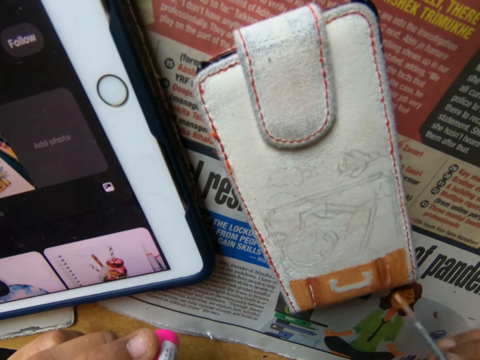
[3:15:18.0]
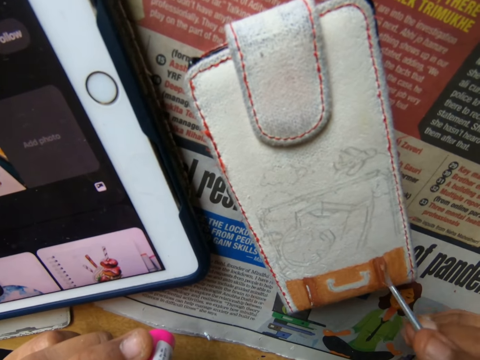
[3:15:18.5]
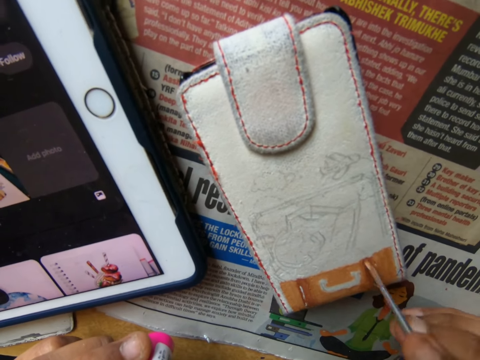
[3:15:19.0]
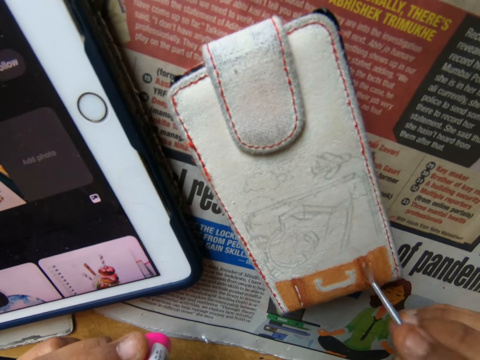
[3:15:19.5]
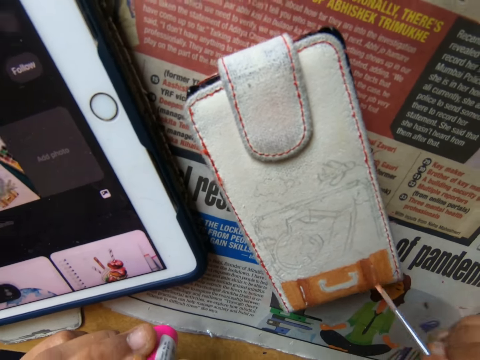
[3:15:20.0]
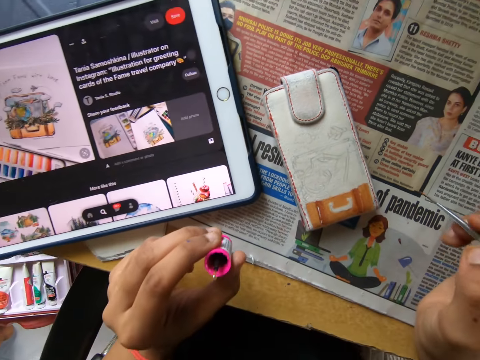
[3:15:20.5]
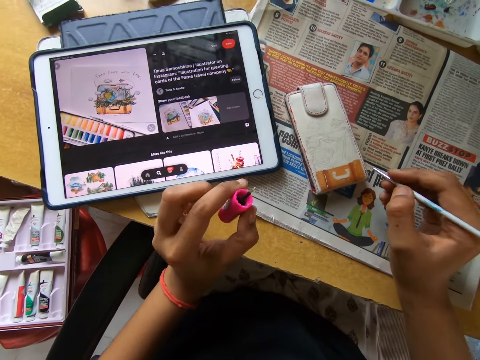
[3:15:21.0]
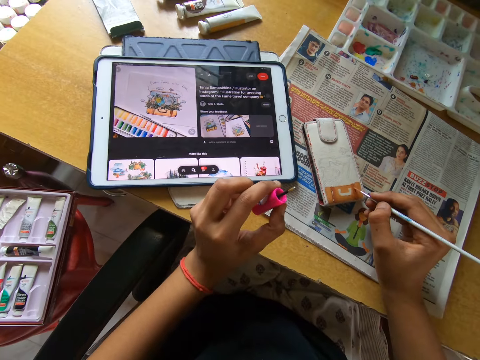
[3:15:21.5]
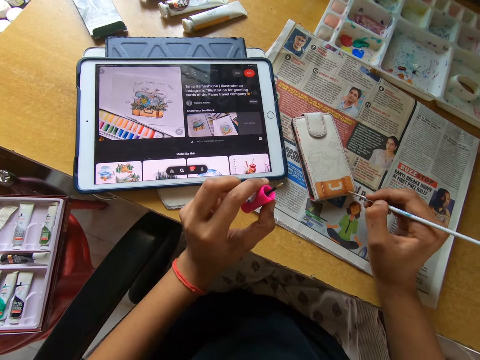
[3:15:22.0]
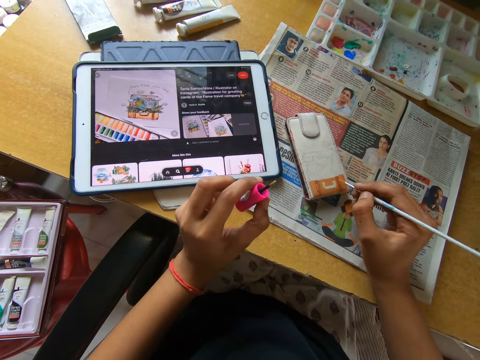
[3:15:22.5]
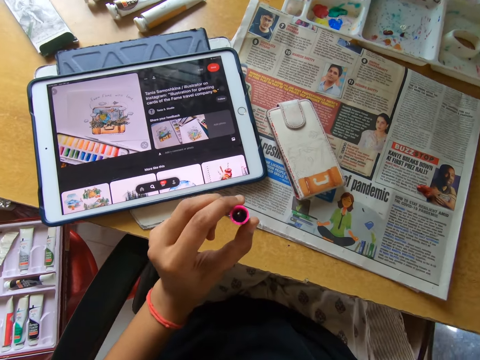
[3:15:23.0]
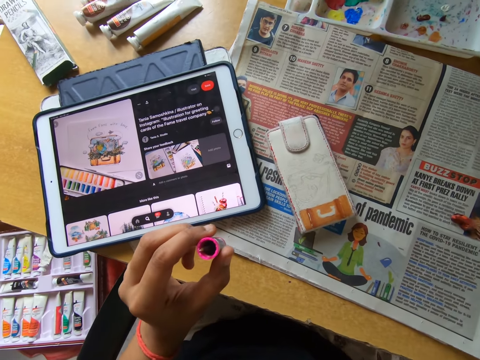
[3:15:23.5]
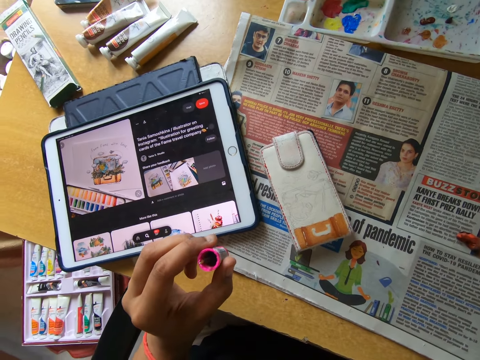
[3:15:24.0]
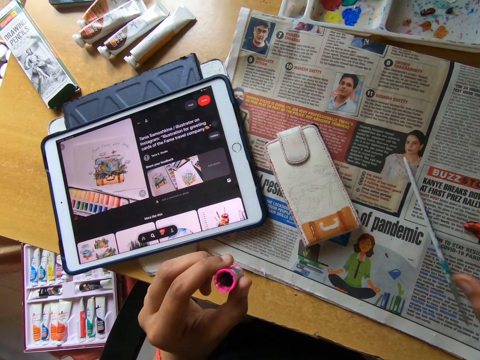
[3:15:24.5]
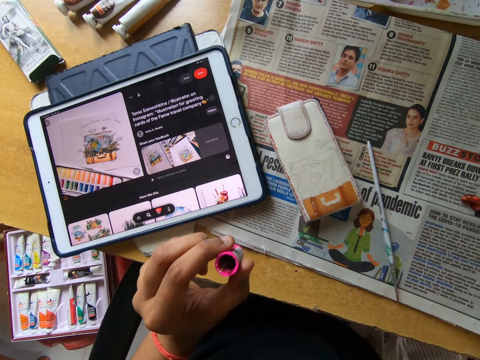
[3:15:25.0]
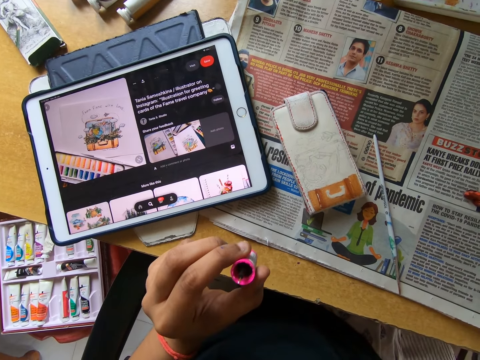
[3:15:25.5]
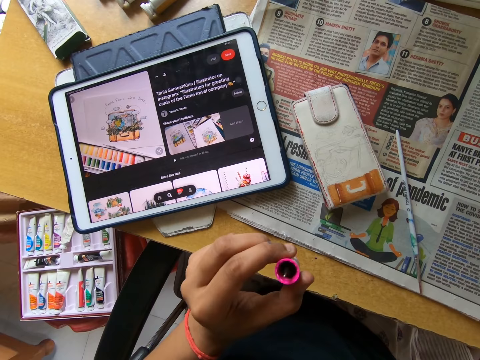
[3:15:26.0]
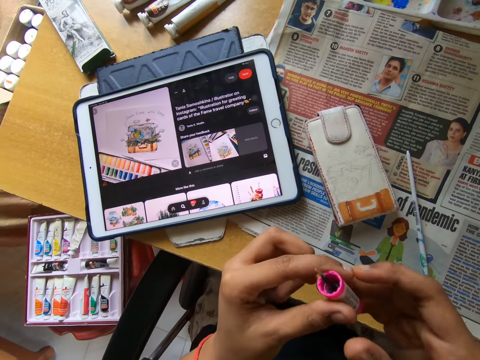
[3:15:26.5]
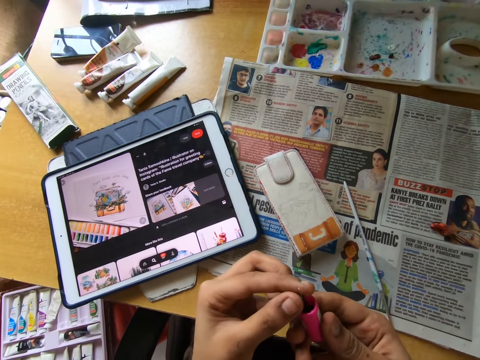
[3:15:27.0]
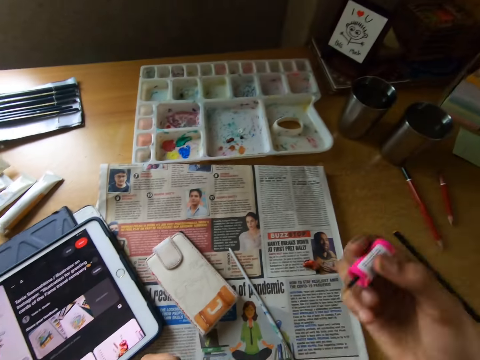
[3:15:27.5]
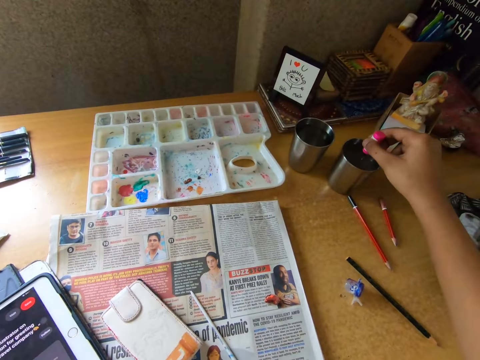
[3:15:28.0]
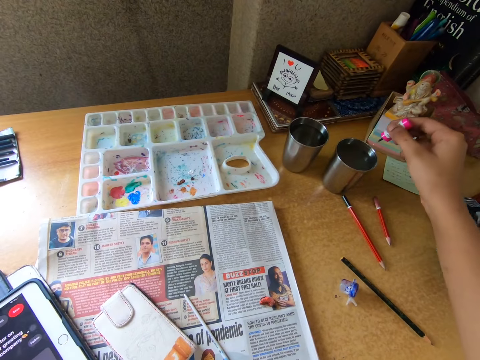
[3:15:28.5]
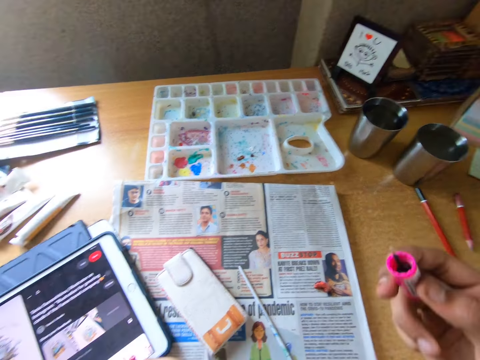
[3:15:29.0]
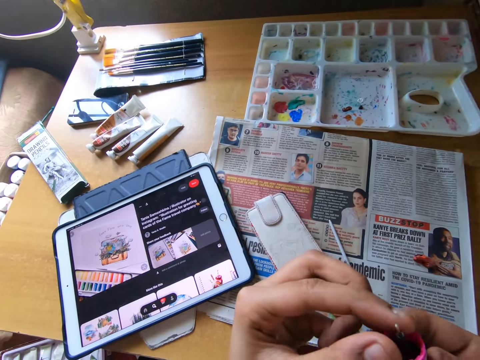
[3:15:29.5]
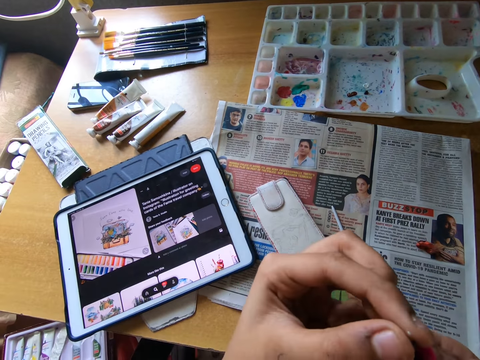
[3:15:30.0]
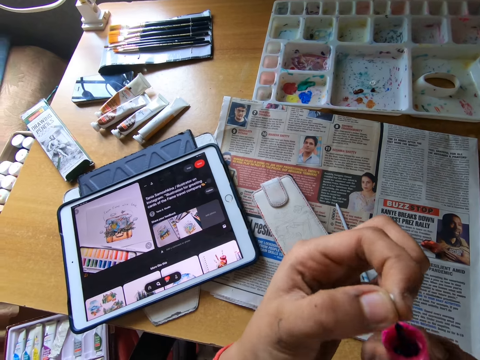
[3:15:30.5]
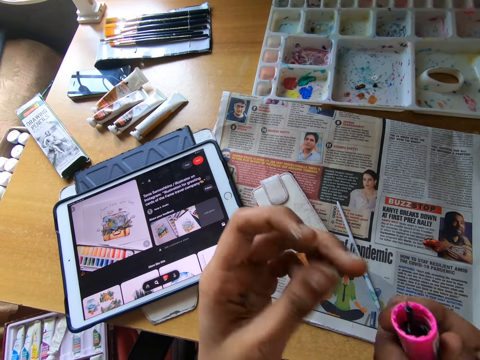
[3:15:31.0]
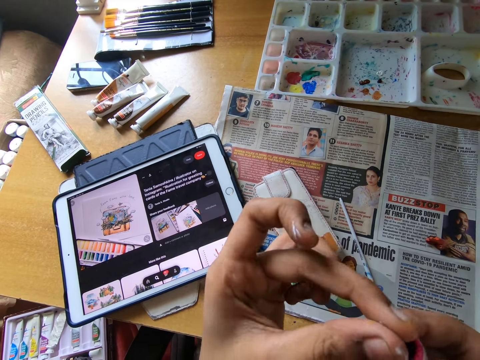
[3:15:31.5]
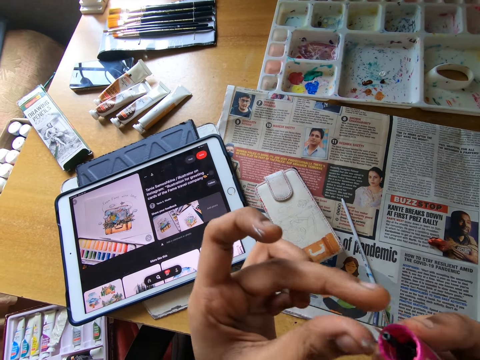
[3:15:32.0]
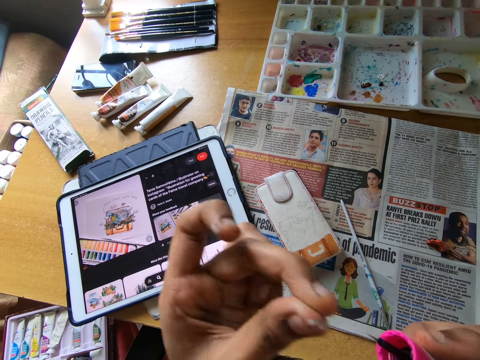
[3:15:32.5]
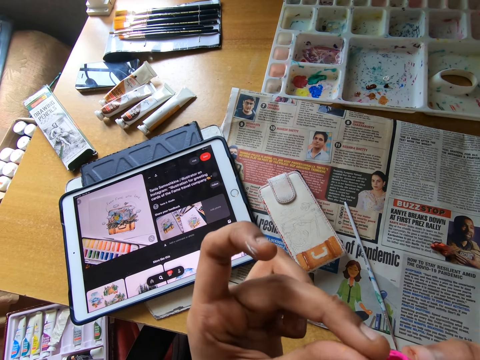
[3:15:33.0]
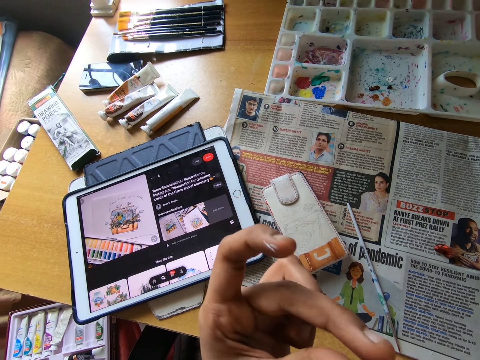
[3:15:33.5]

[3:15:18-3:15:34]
The camera wearer looks around. He paints something with a paintbrush. He looks around. He drops the paintbrush in his right hand on the table. He looks around. He picks up the nail polish or smaller brush with the other hand. He holds the smaller brush with both hands. He dips the smaller paintbrush in his right hand into the cup of water on the table. He removes paint from the nail polish brush. He holds the smaller brush with both hands.

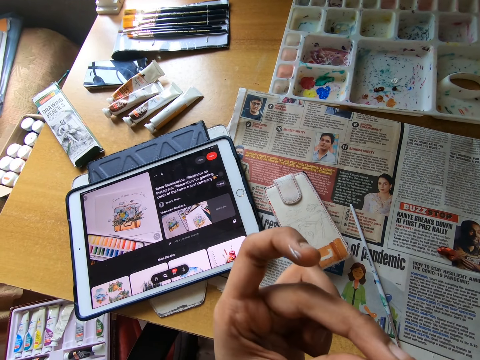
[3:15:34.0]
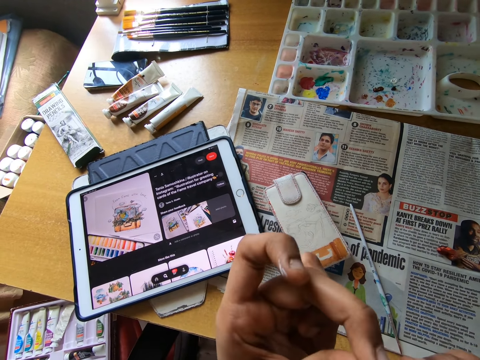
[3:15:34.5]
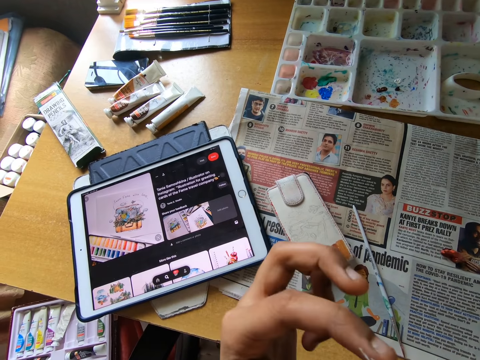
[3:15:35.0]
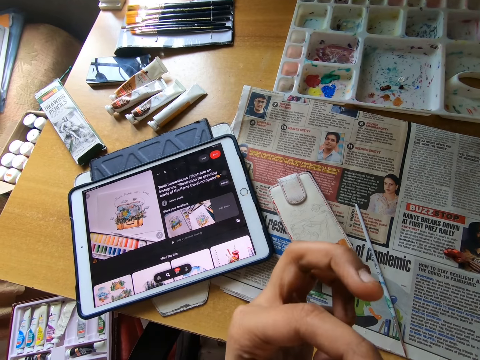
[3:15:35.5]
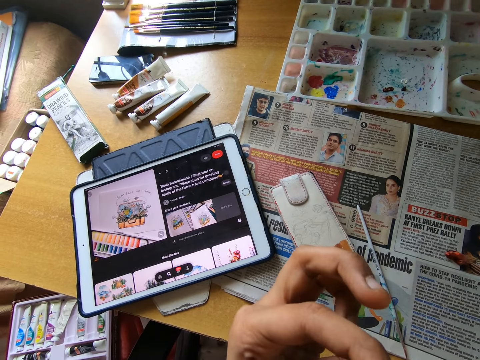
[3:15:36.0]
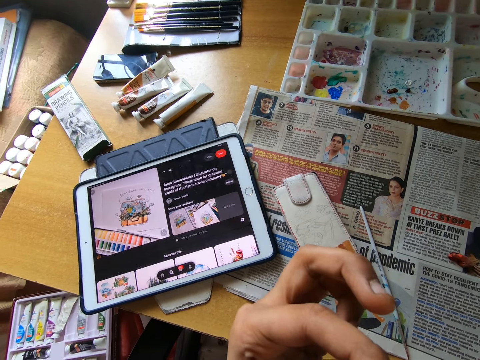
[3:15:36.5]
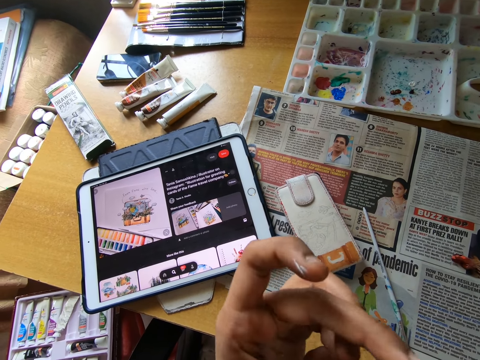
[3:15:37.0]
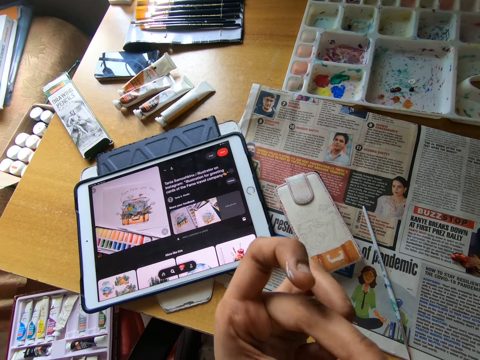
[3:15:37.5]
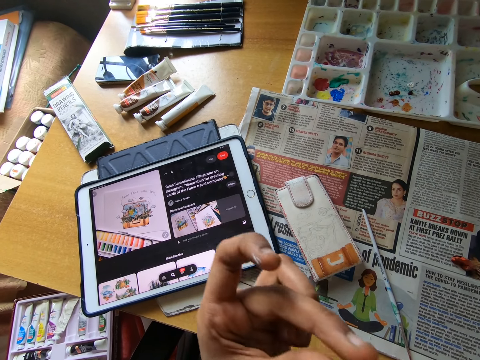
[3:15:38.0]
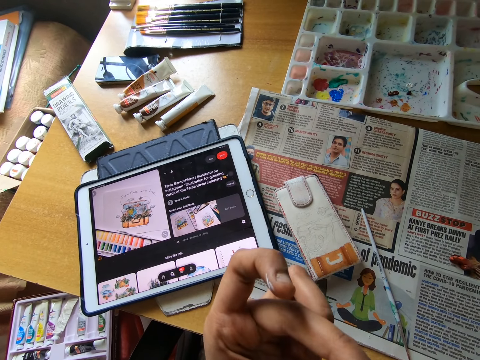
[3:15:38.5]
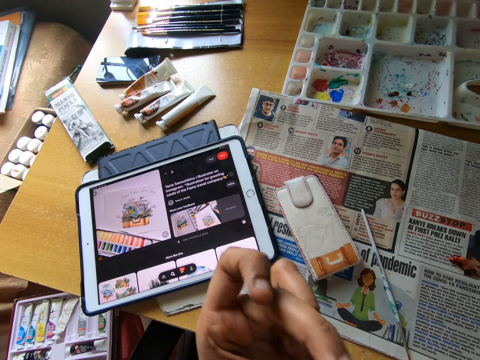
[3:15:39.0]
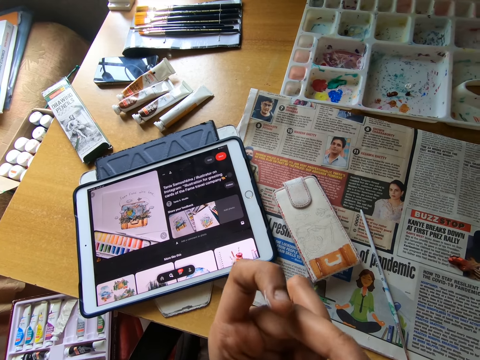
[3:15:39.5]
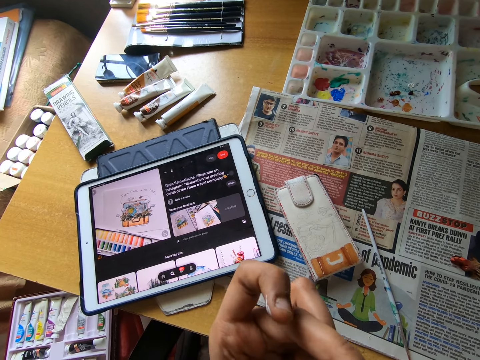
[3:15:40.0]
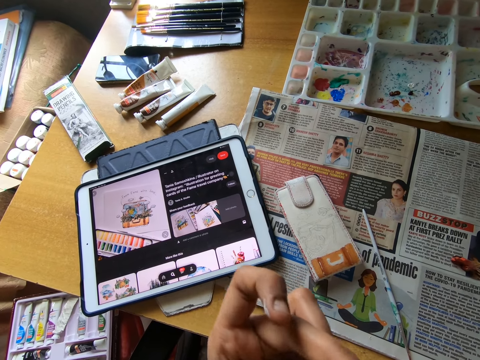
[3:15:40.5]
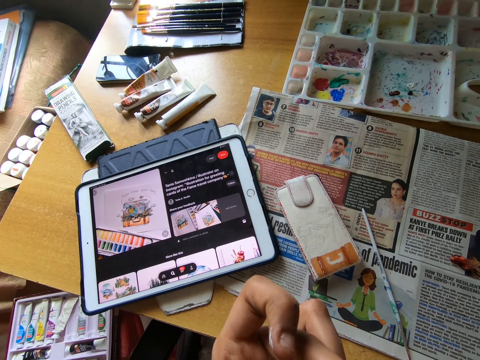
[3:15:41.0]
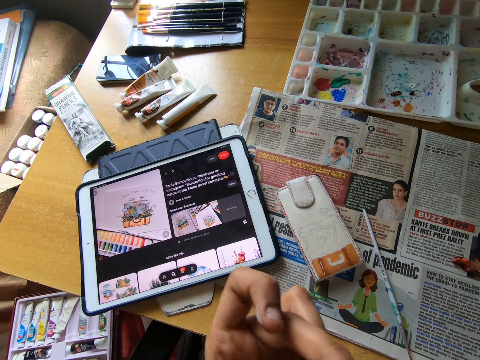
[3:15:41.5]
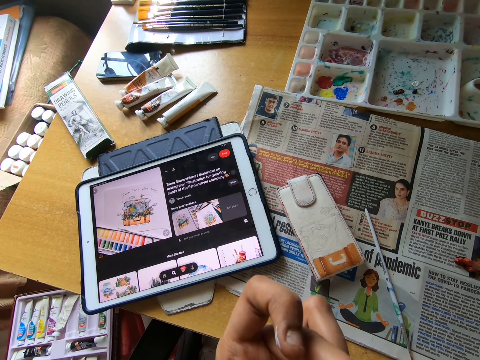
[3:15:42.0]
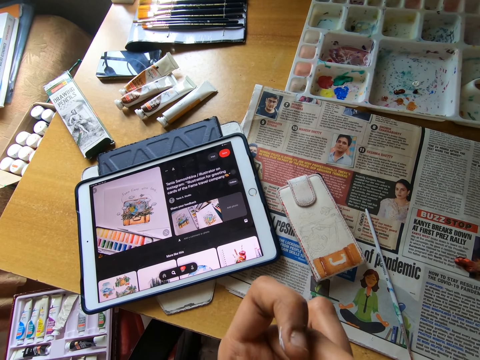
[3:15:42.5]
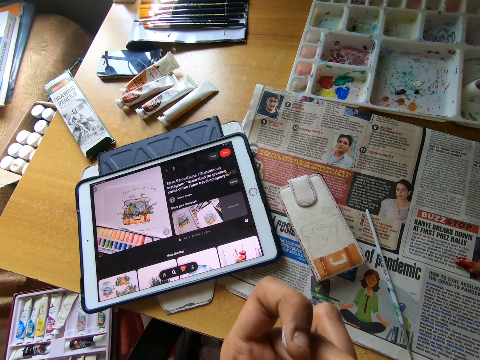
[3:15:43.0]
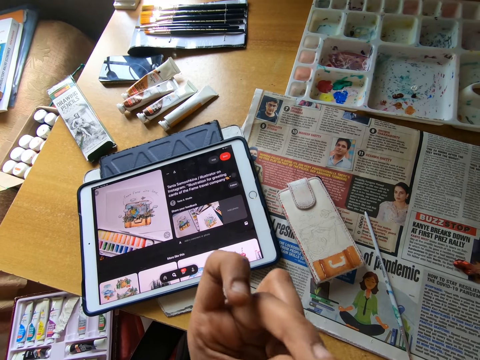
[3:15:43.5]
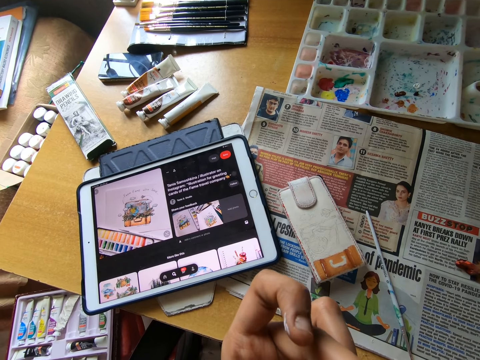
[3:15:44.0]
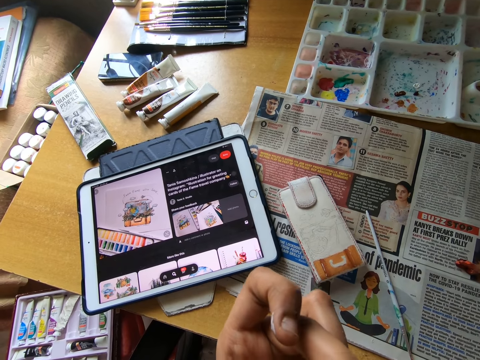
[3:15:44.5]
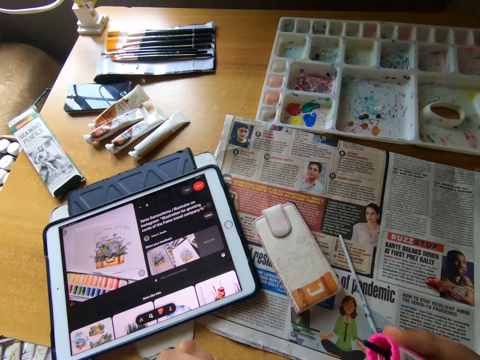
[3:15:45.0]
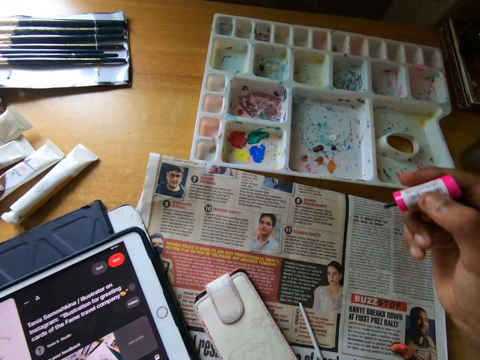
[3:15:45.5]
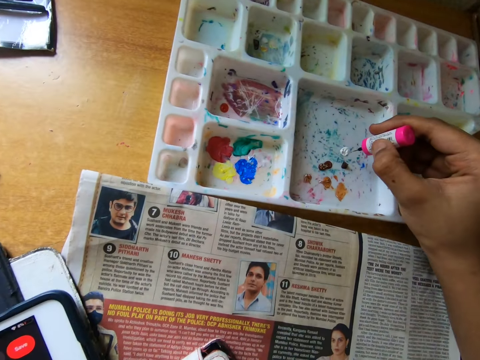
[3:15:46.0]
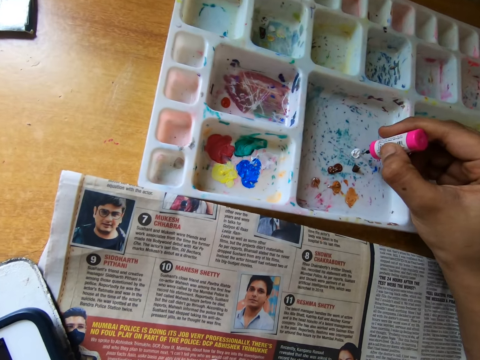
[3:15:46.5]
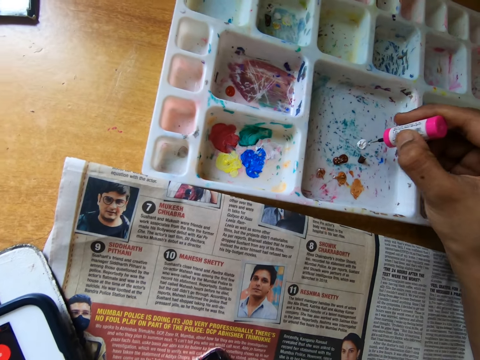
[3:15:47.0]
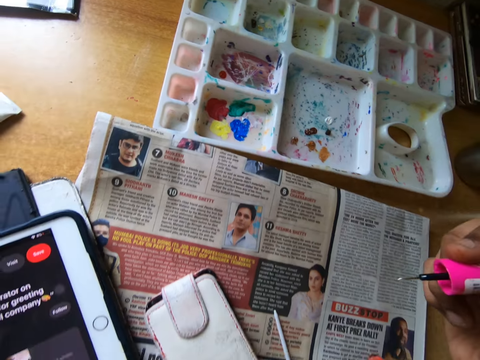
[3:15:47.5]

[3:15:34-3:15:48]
The camera wearer looks at the nail polish or smaller brush. He scoops paint from a palette on the table with the smaller brush in his right hand.
